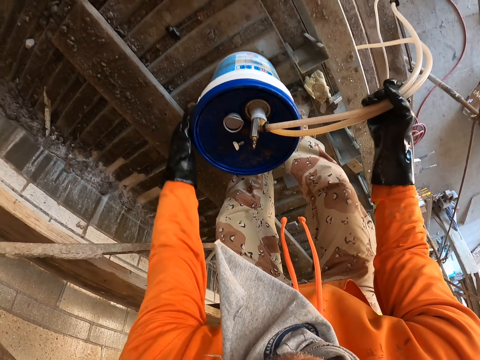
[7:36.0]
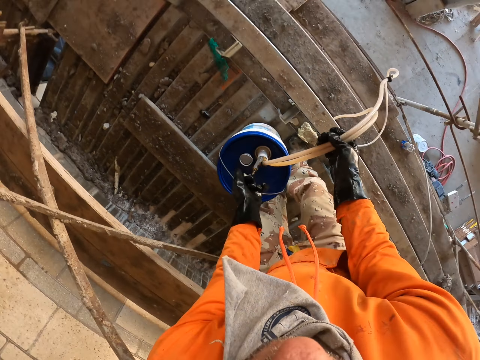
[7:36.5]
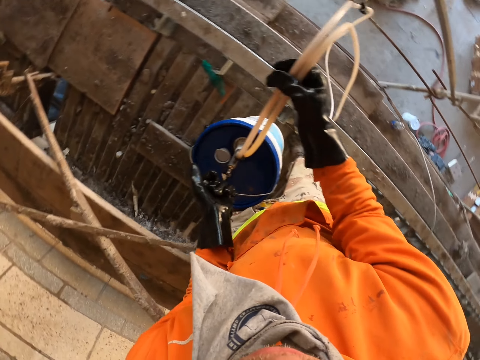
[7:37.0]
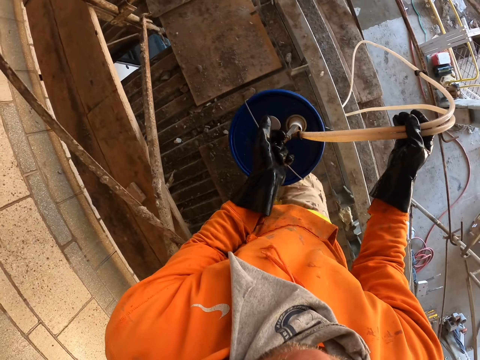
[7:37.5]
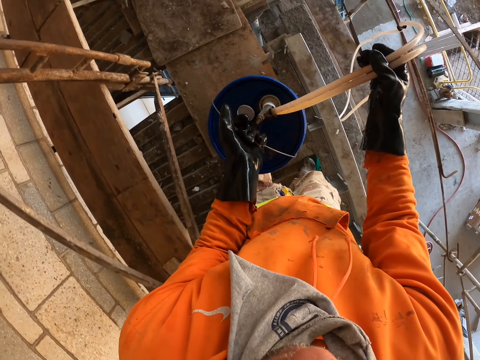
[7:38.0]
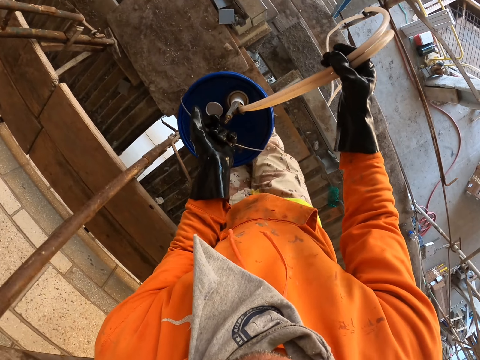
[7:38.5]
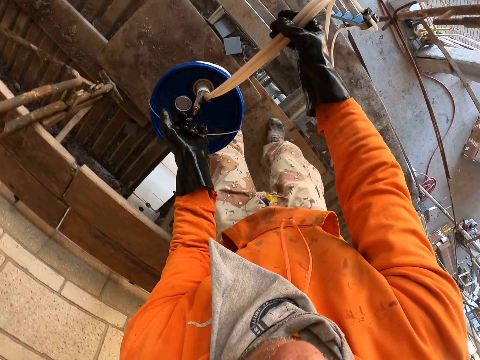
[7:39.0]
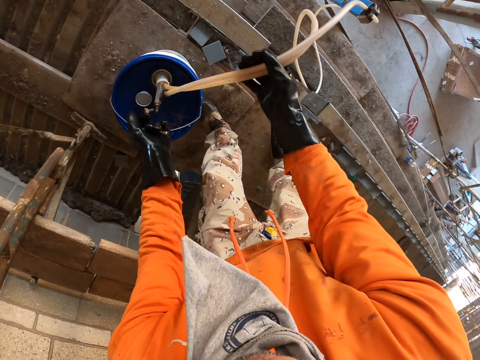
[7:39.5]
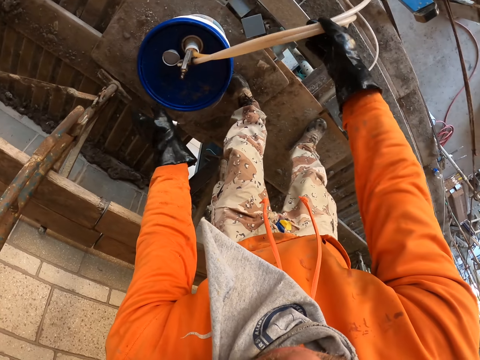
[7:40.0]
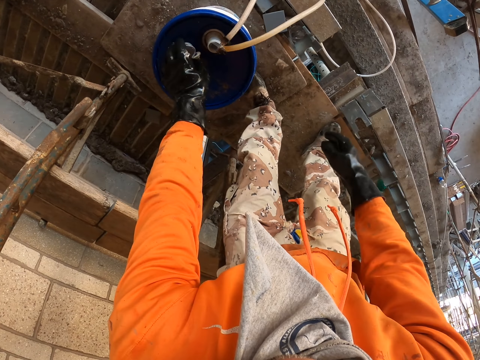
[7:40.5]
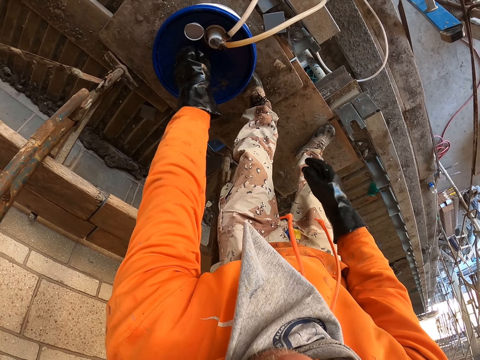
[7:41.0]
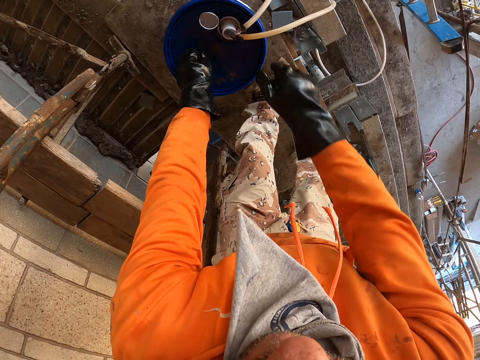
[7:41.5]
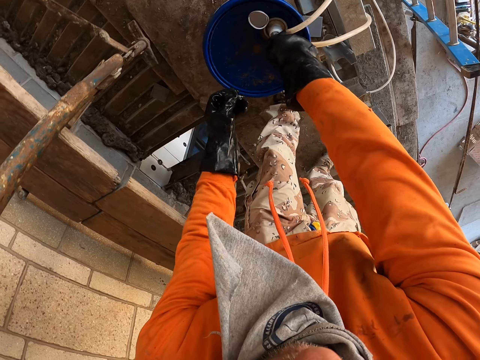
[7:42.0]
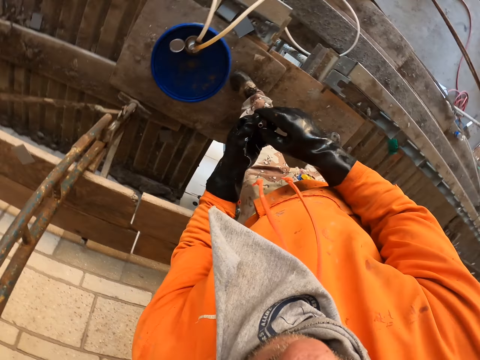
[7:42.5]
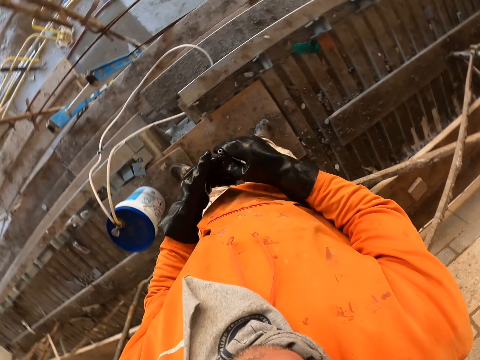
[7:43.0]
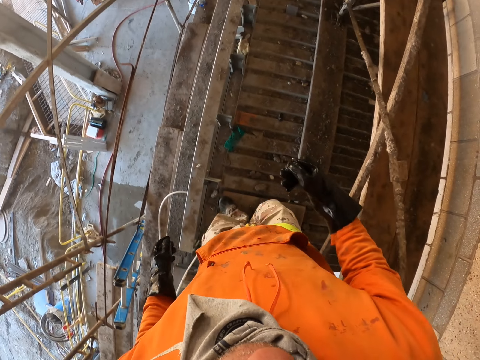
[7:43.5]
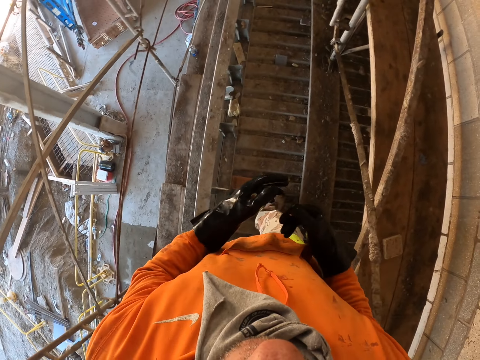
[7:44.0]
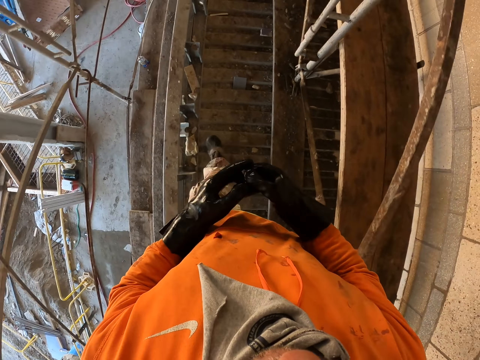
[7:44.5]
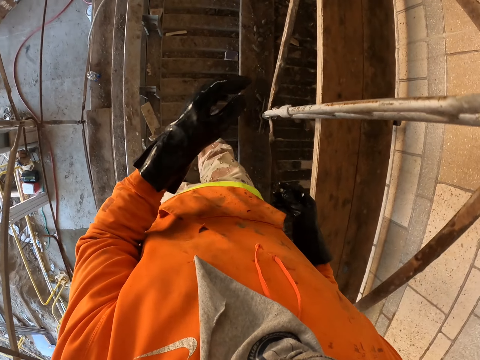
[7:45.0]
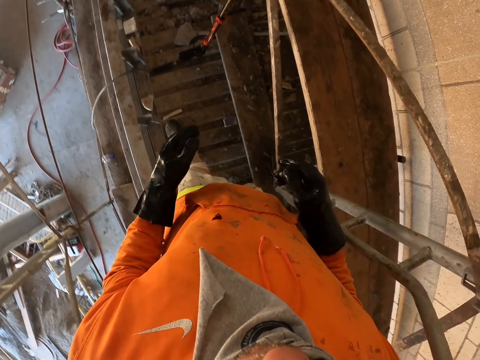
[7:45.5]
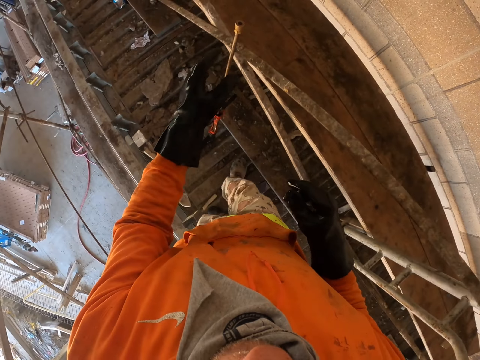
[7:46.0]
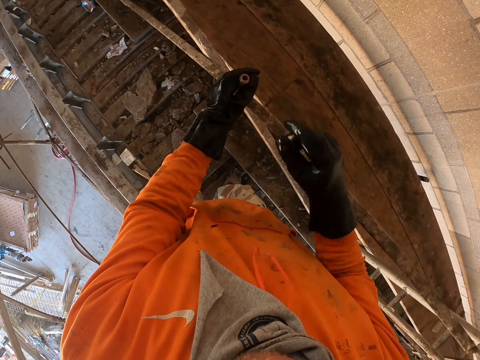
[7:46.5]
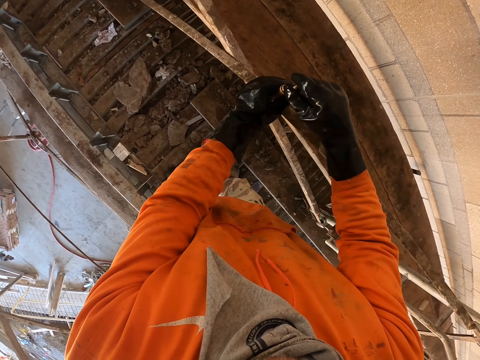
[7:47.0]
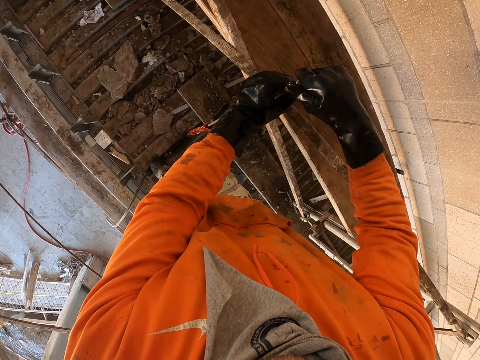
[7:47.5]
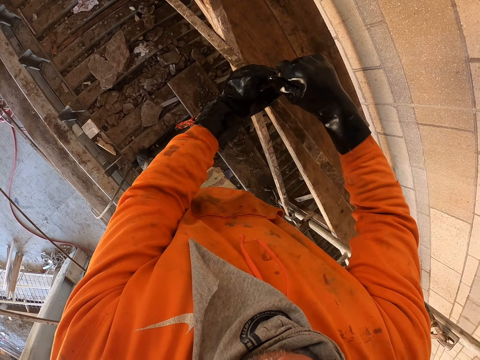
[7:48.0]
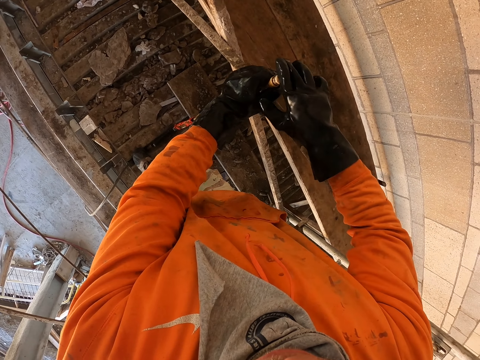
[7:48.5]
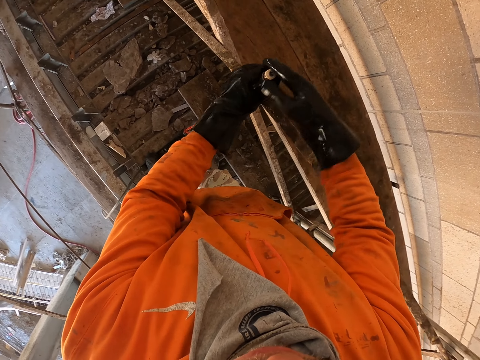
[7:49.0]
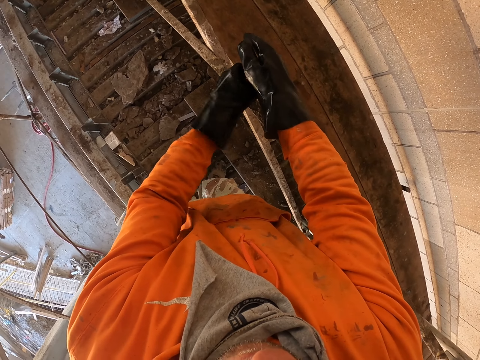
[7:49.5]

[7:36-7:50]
The camera wearer holds the hose tube pipe with his right hand. He carries the bucket of paint with his left hand. He moves the pipe. He puts down the bucket of paint. He carries something. He fixes a metal on the paint spray gun.

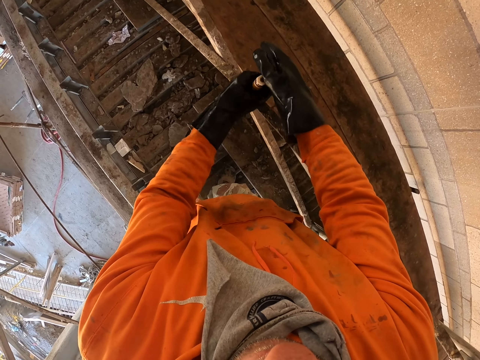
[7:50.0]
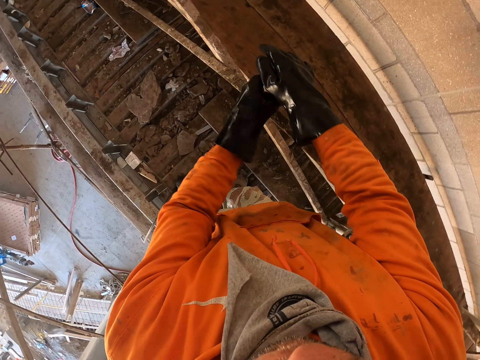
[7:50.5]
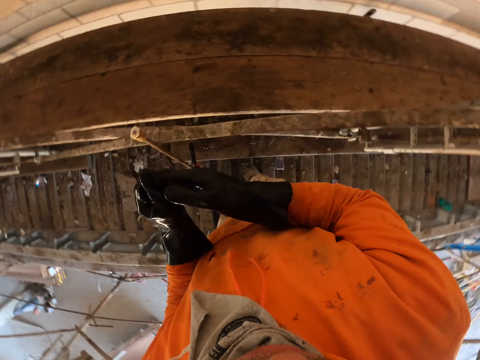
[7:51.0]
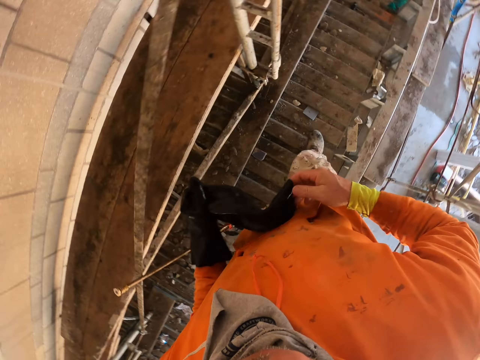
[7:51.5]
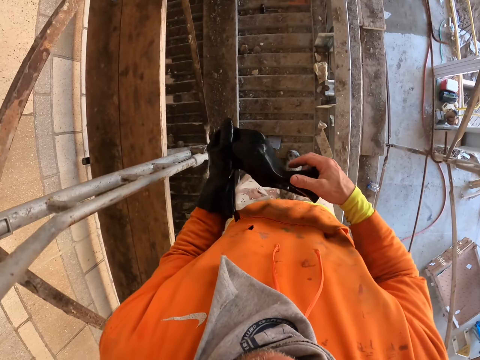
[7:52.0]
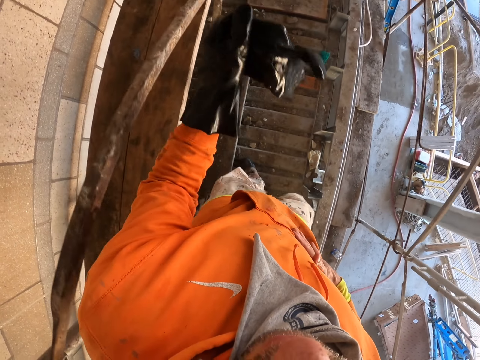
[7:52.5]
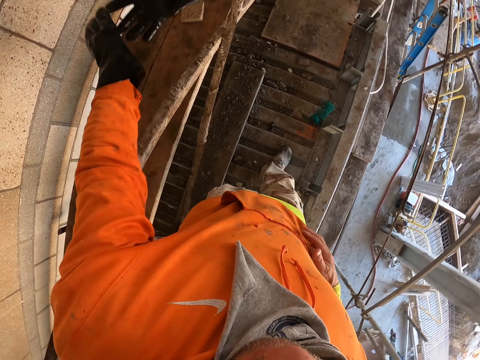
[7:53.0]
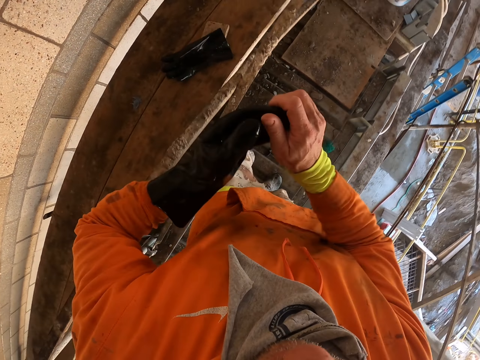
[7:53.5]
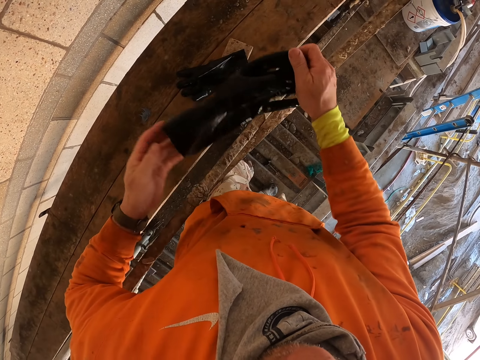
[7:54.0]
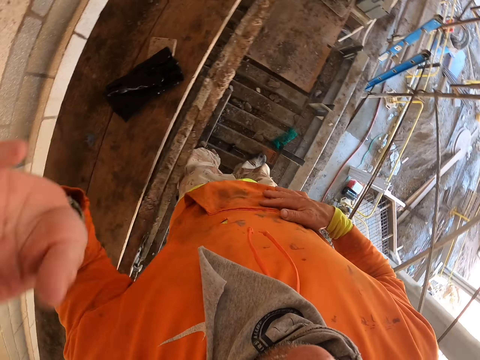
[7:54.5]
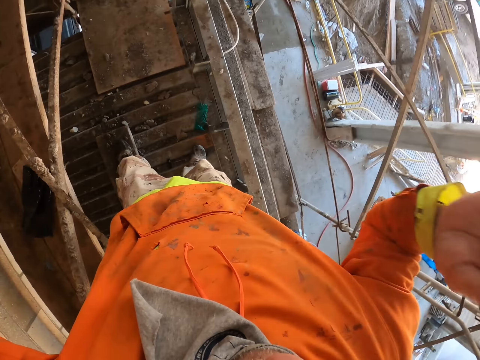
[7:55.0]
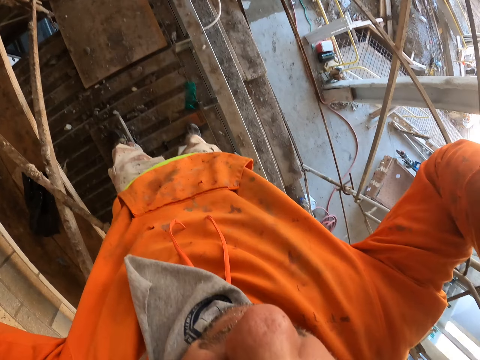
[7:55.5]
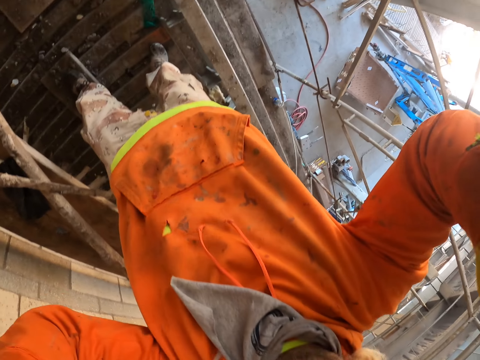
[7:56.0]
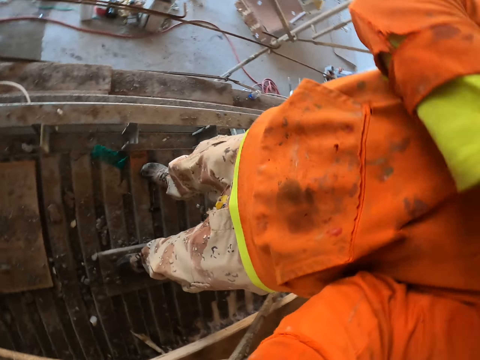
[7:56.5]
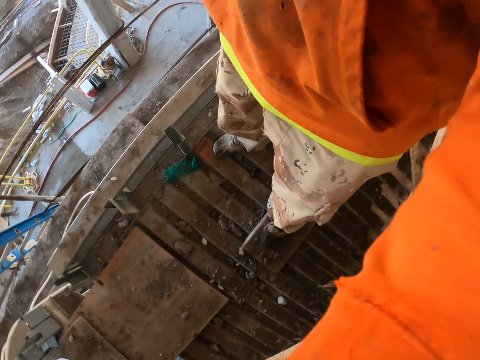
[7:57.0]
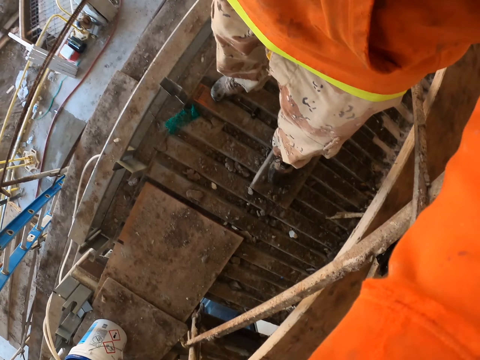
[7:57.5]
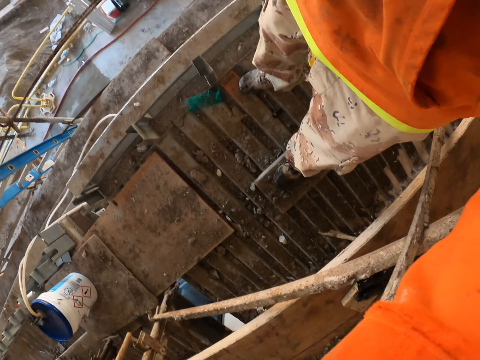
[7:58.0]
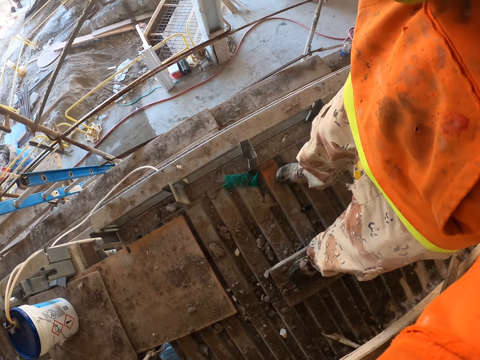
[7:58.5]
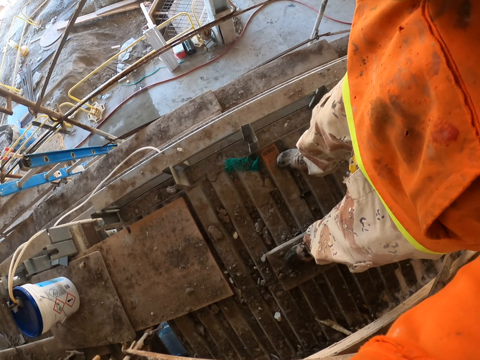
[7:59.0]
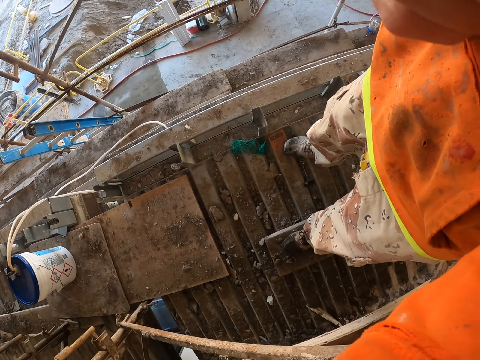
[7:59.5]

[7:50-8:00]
The camera wearer removes his right hand glove. He wipes his hands. He puts down the glove. He removes his left hand glove. He puts down the glove. He moves the camera.
